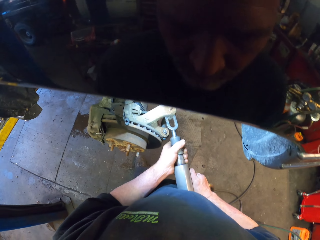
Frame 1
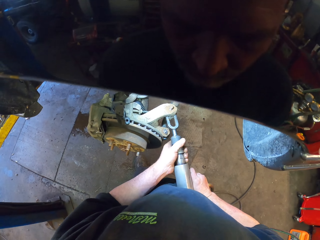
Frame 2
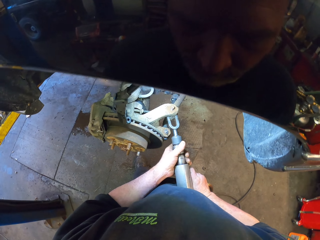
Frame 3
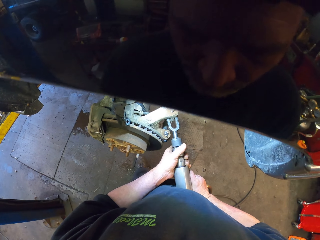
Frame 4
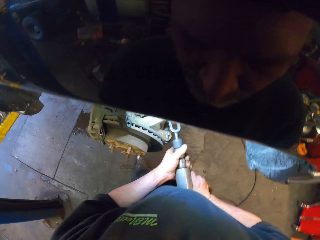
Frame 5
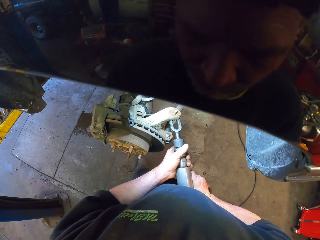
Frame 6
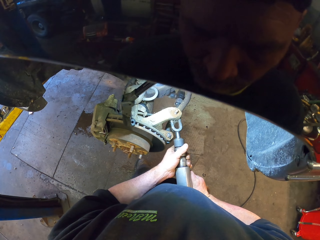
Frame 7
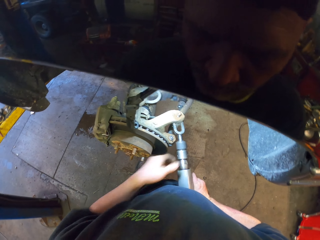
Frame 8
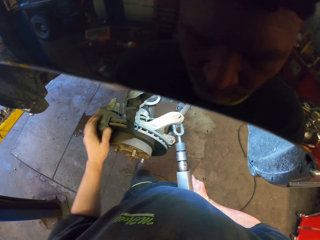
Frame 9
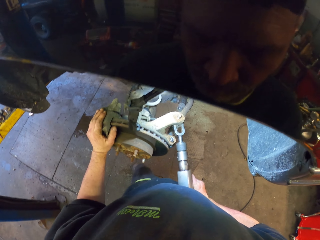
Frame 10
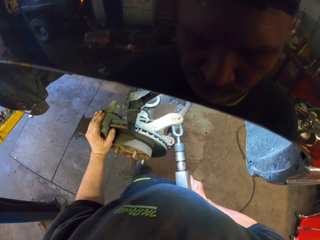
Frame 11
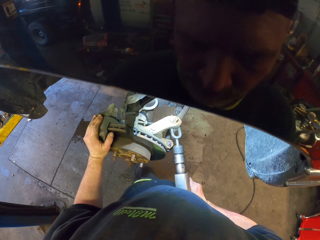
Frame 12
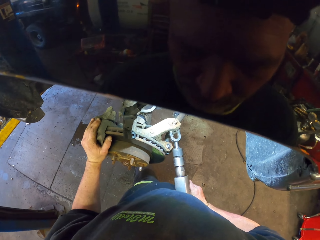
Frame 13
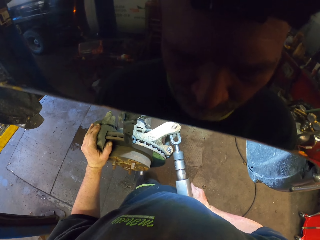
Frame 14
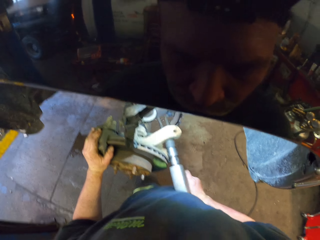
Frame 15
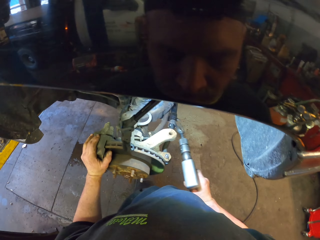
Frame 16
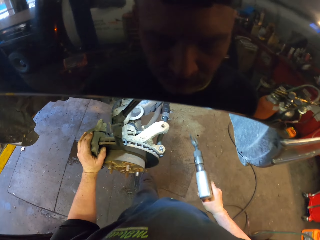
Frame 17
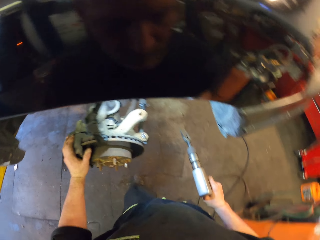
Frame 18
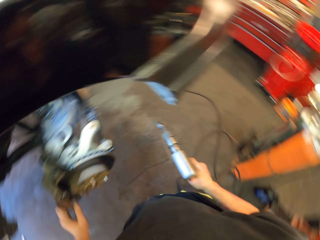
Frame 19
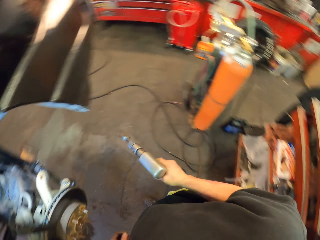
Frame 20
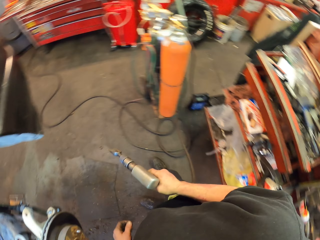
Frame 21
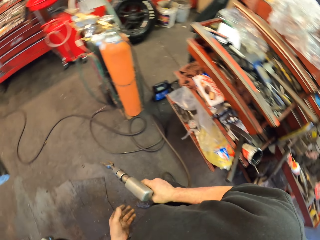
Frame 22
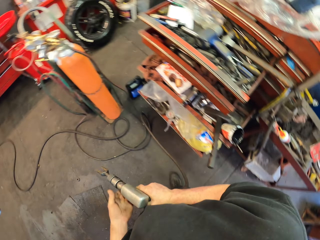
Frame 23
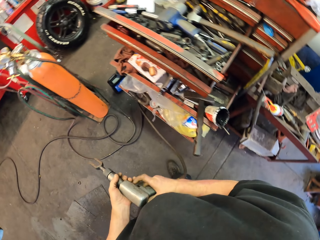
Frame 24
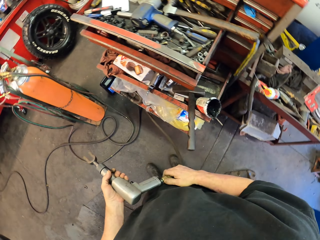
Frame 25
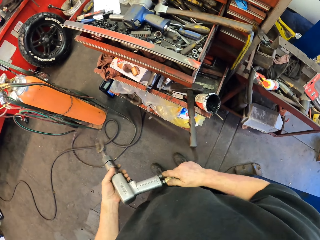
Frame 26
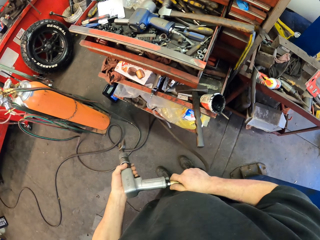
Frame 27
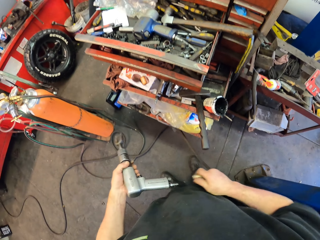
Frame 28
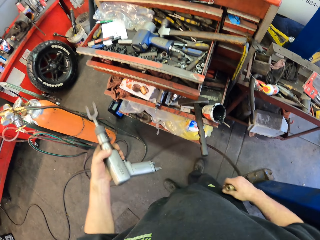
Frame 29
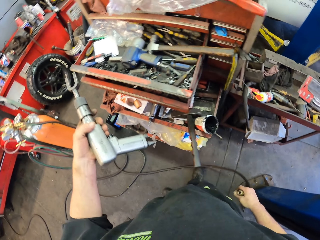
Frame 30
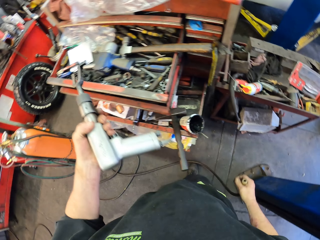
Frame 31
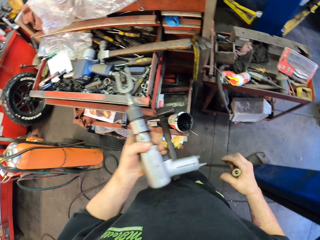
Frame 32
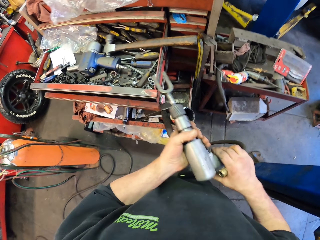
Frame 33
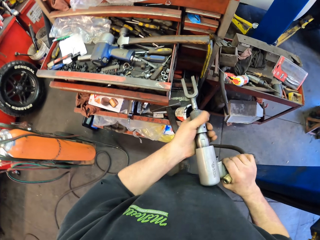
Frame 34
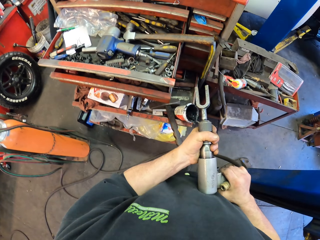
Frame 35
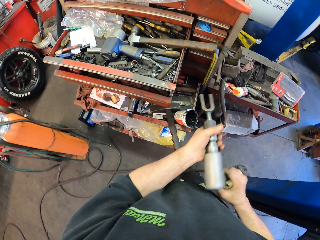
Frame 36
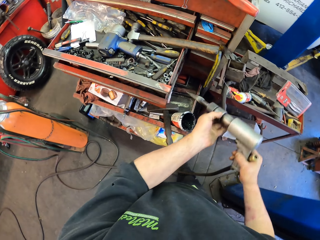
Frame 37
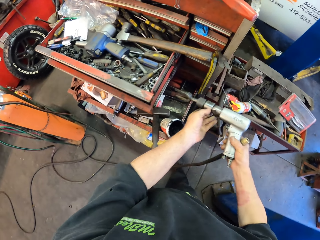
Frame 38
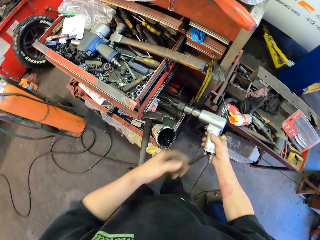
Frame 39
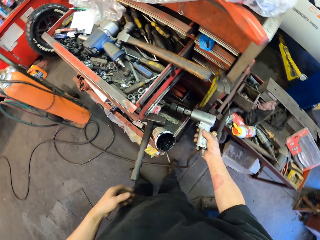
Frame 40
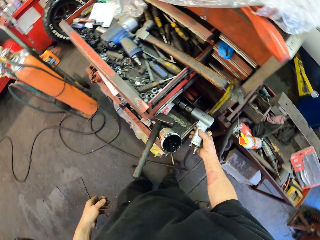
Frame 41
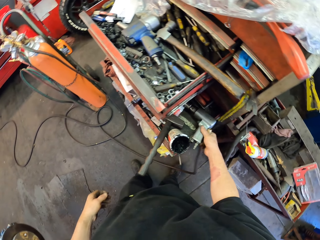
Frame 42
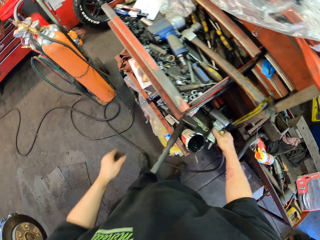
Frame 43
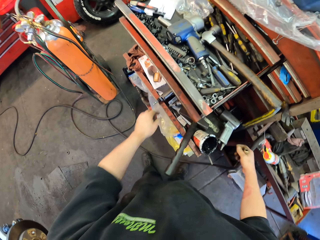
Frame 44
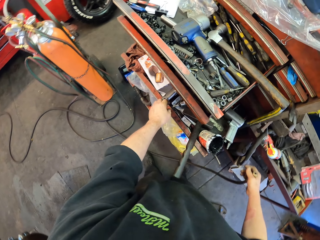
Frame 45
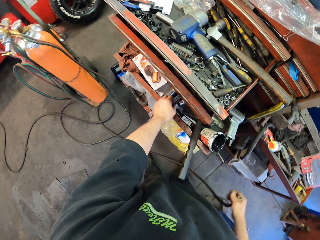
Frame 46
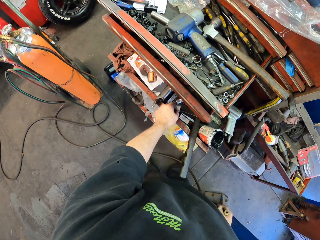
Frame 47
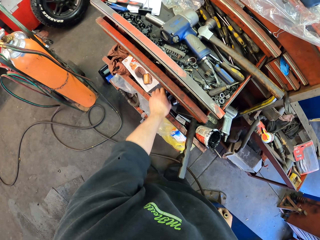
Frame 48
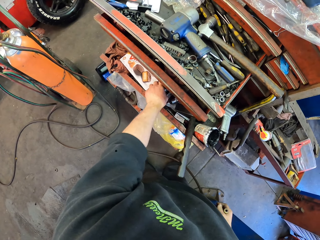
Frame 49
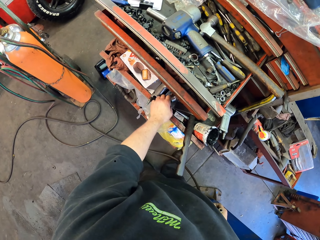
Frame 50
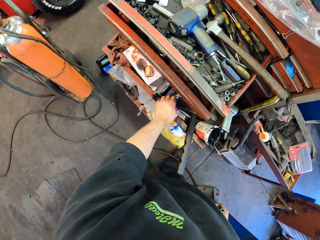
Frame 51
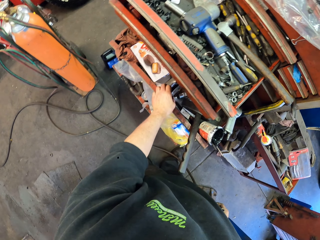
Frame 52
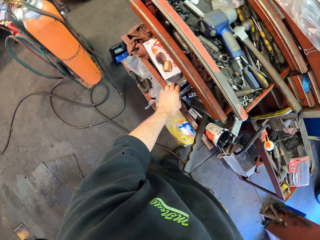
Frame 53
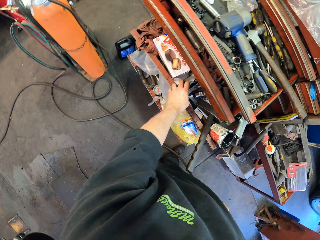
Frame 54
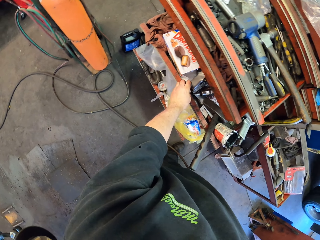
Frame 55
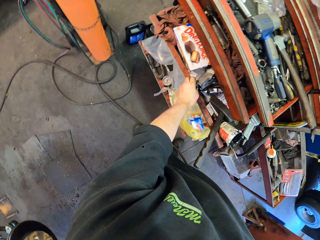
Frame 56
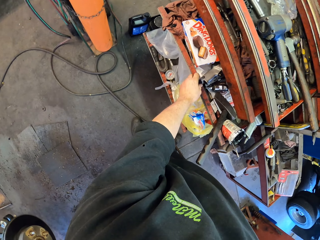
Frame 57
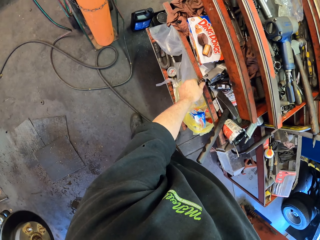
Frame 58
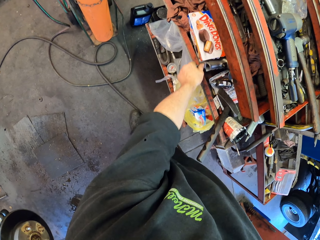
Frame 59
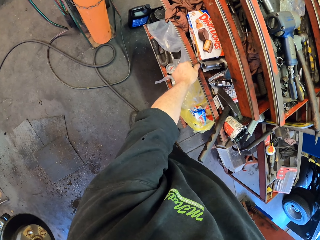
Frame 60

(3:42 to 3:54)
The camera wearer pushes in the fork ball joint separator to the suspension ball joint. They pull off the suspension ball joint. They turn back. They remove the electric wire with the fork ball joint separator. They put down the fork ball joint separator. They hold the electric wire.

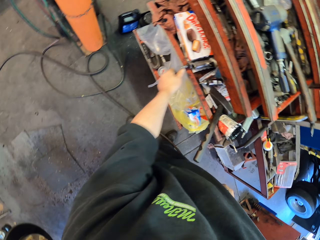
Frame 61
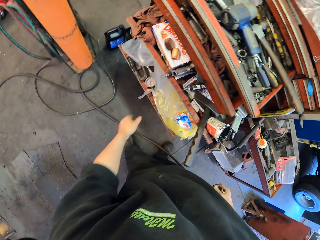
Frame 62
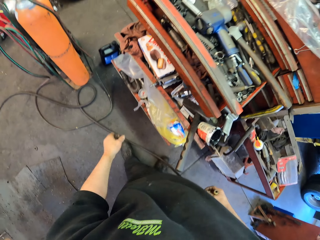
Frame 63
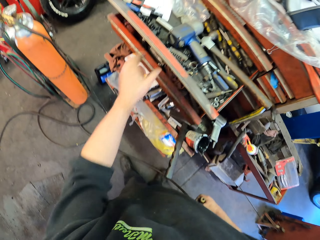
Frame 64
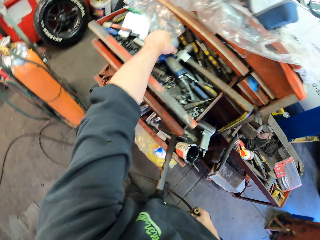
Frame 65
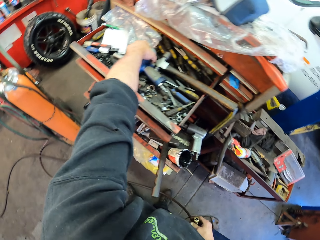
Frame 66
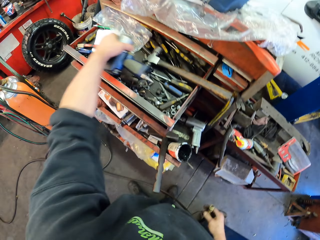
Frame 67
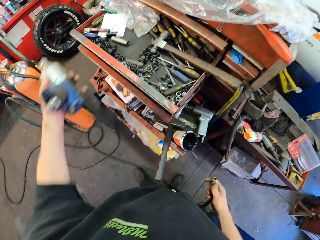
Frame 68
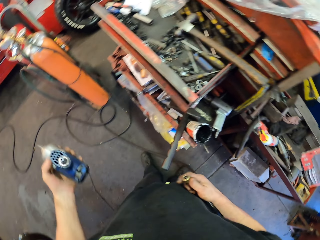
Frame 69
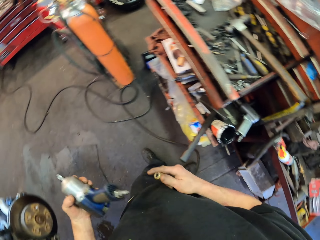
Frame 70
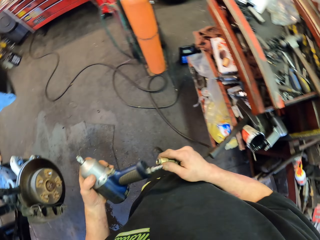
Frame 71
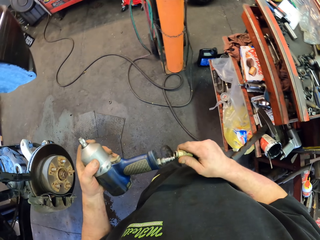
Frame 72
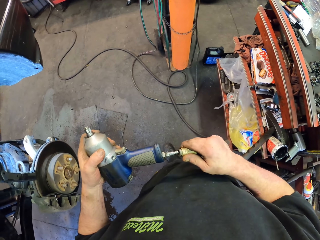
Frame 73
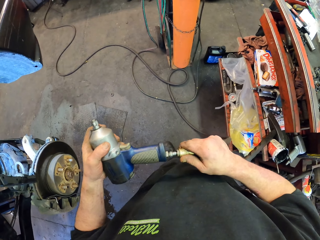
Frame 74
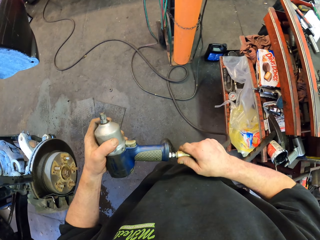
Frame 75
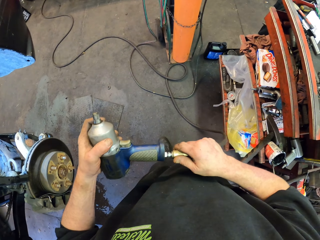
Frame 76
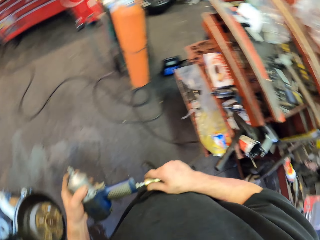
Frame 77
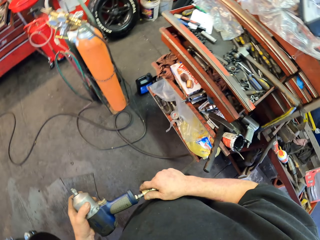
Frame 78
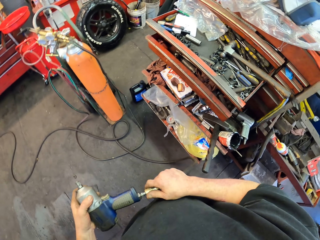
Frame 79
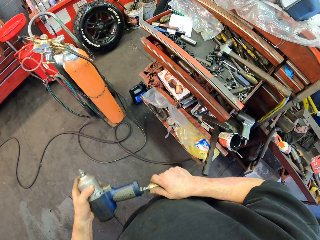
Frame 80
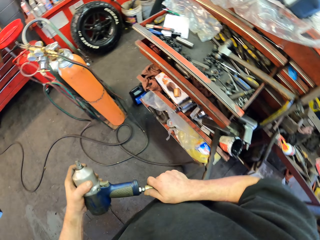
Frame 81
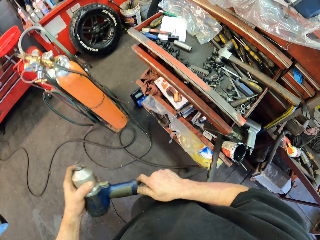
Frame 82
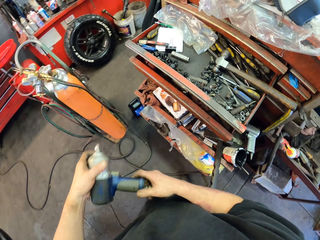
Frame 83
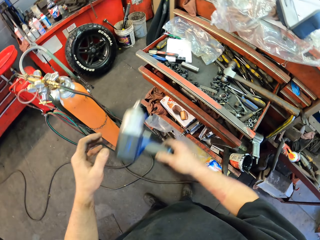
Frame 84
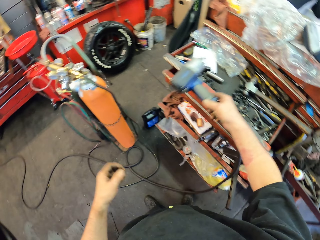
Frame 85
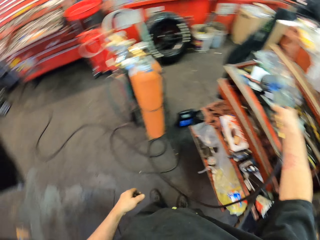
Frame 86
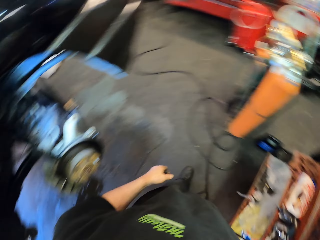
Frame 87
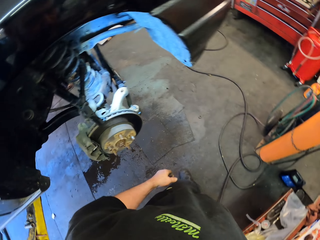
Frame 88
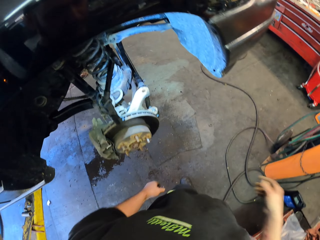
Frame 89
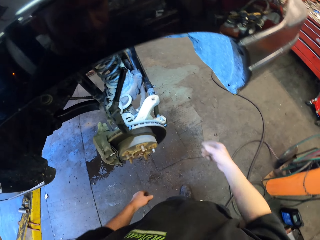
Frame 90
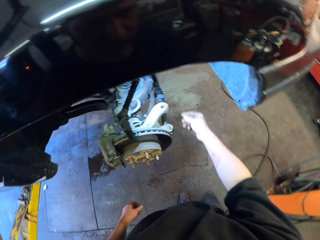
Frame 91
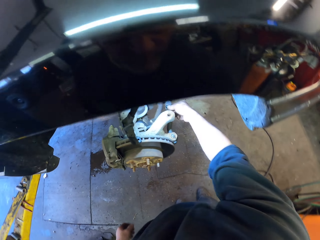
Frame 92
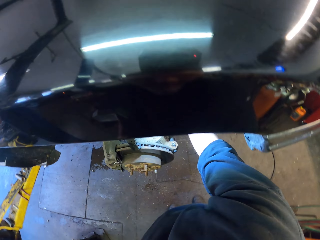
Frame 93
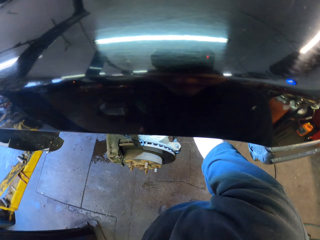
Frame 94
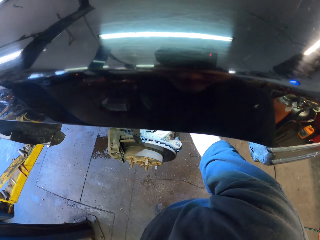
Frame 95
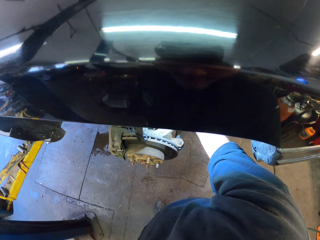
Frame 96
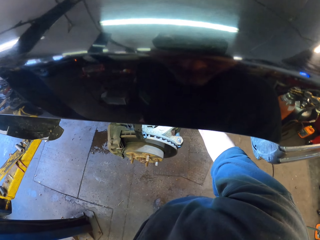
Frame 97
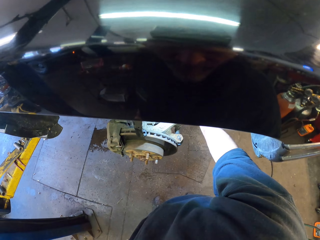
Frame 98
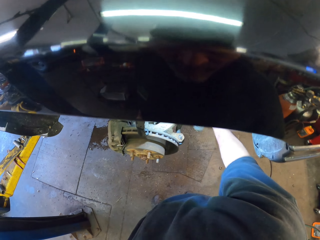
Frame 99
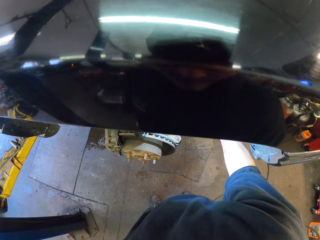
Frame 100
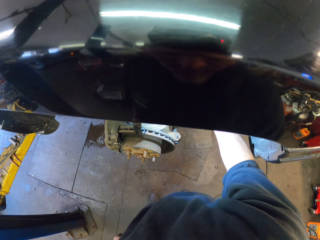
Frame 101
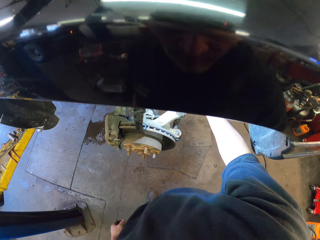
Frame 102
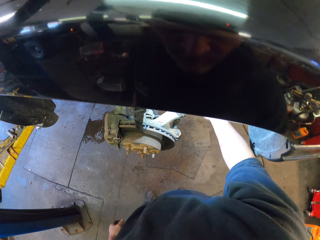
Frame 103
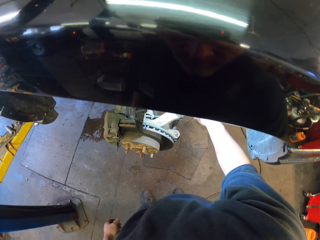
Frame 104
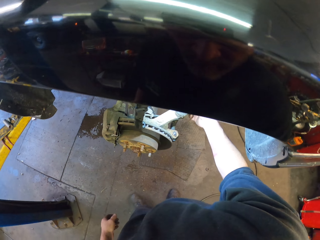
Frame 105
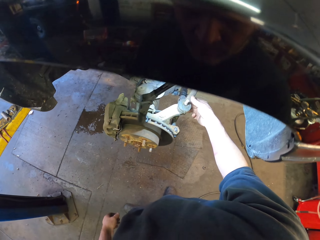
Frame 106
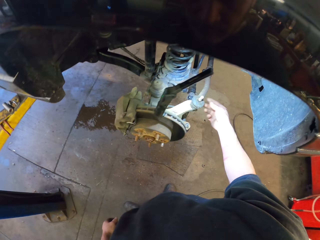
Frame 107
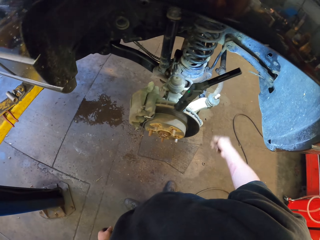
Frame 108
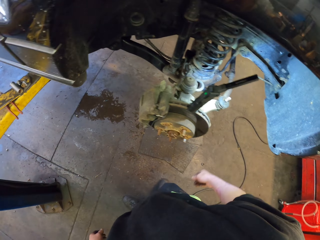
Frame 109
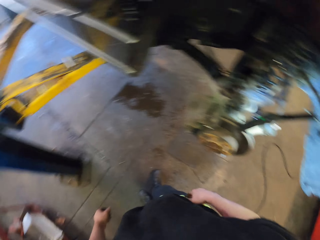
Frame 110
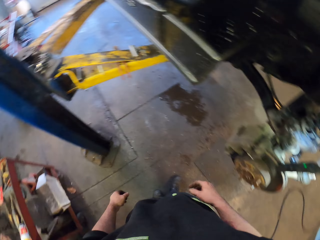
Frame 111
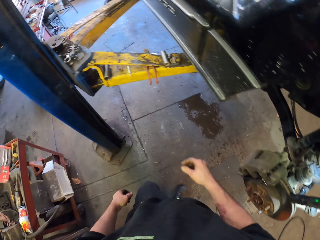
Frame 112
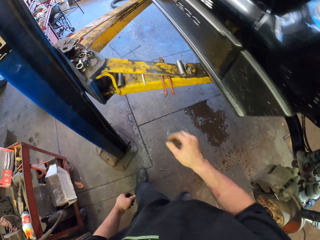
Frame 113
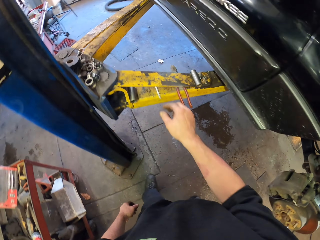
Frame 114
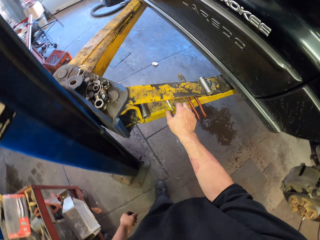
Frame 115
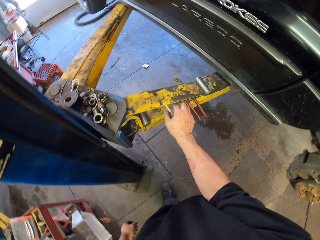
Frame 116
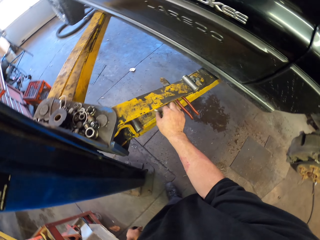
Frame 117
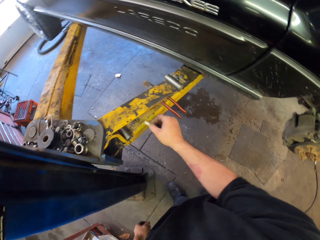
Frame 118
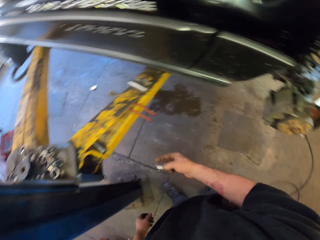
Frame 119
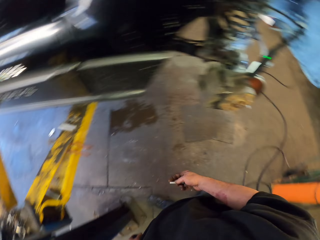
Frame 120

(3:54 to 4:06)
The camera wearer looks around. They pick up an impact wrench. They connect the impact wrench with the electric wire. They put down the impact wrench. They turn back. They connect the suspension ball joint.
